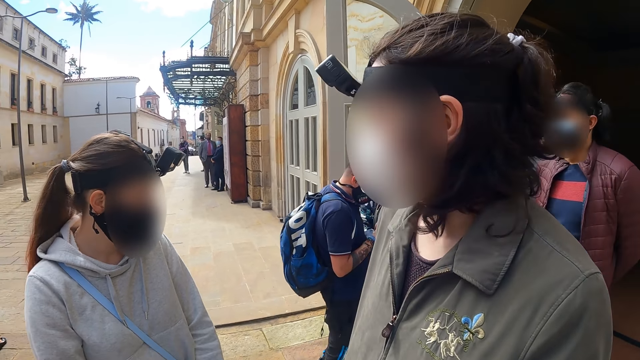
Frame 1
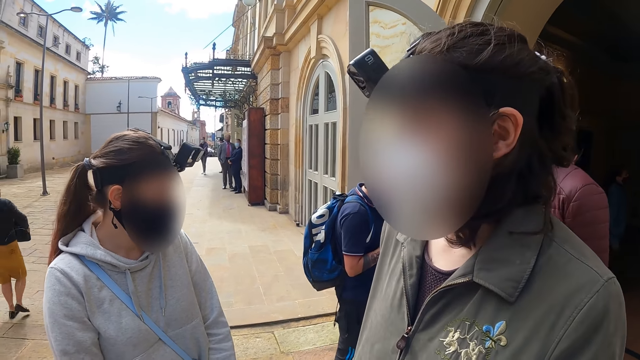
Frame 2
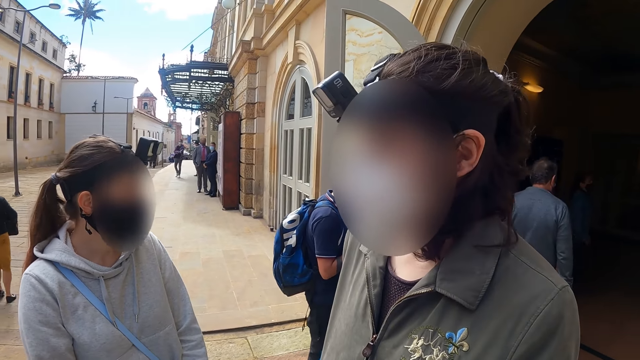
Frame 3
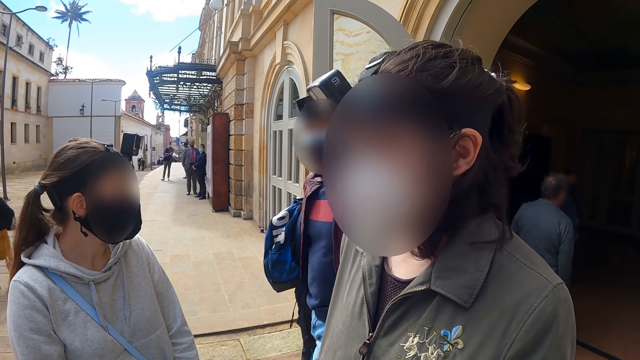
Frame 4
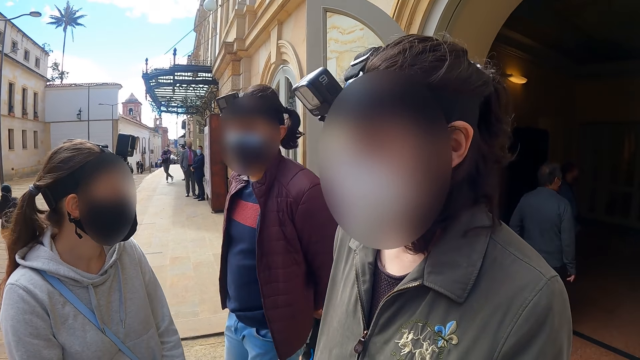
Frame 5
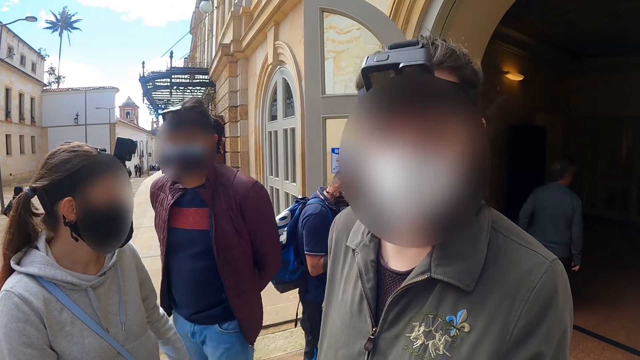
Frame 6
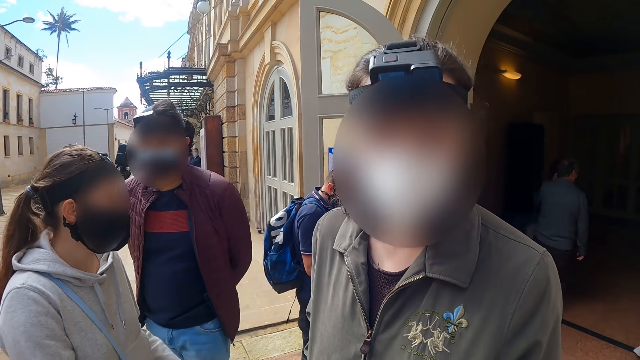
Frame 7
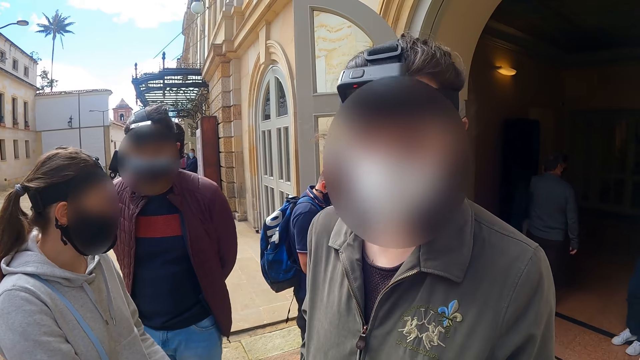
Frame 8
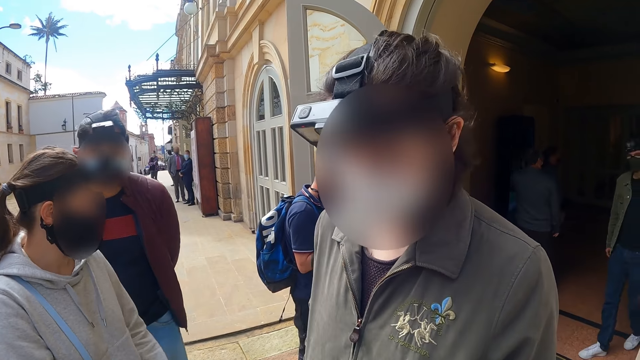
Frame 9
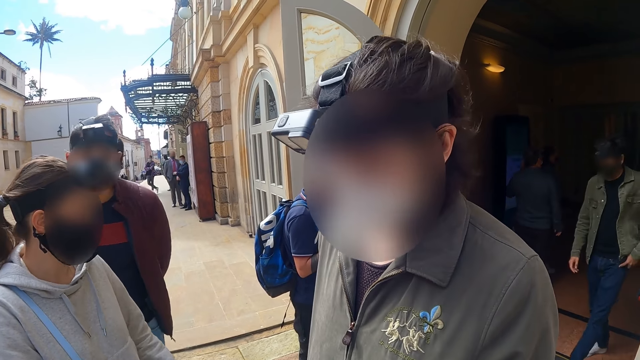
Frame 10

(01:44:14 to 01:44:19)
The camera wearer talks to one person, another person, and a third person.

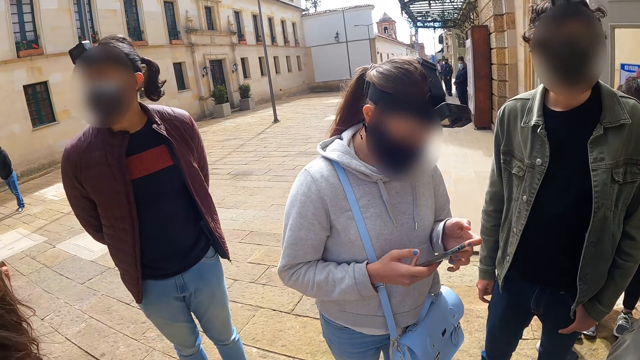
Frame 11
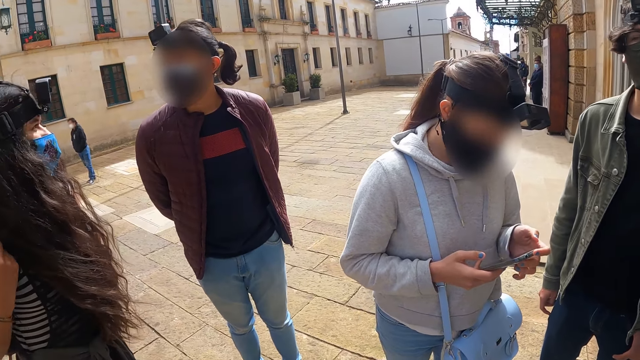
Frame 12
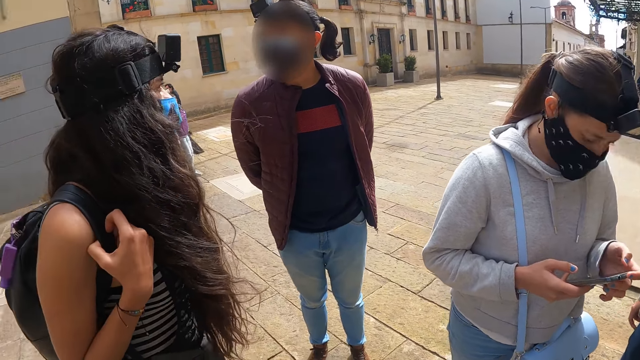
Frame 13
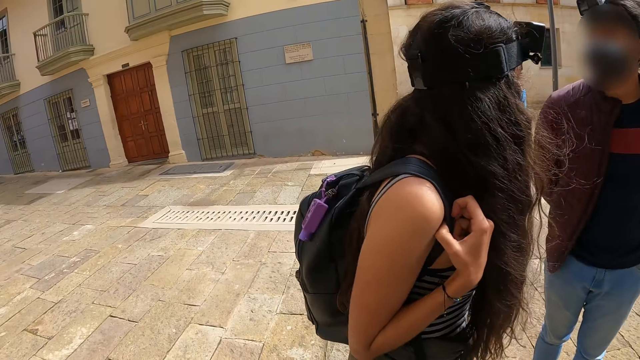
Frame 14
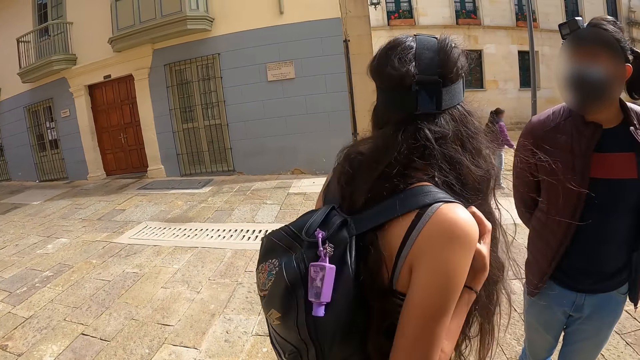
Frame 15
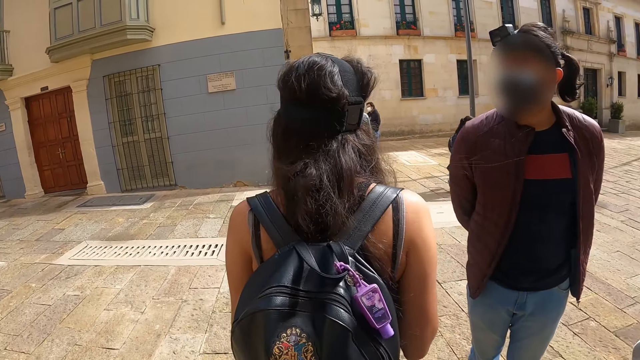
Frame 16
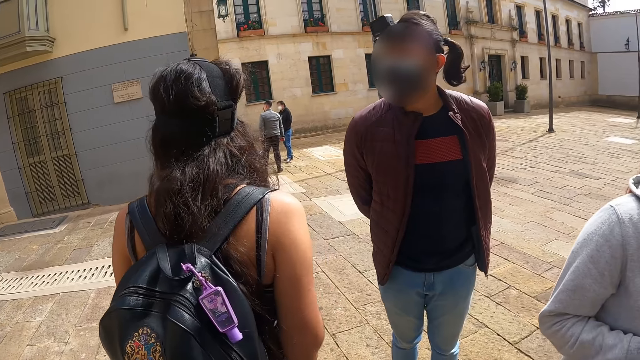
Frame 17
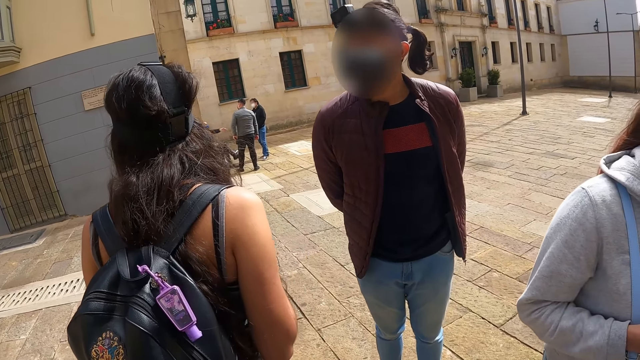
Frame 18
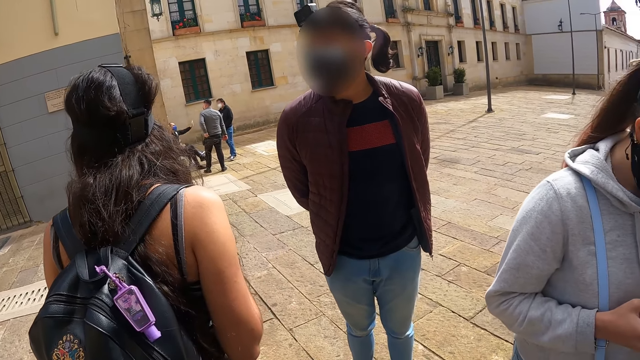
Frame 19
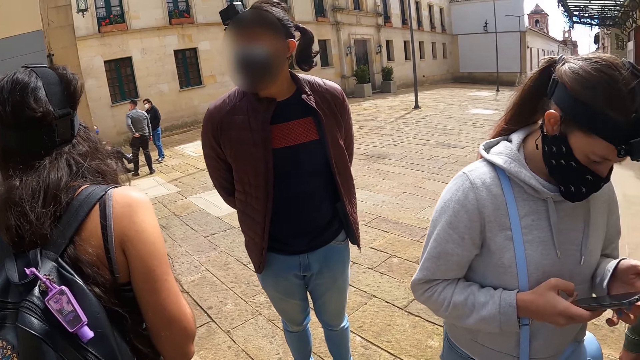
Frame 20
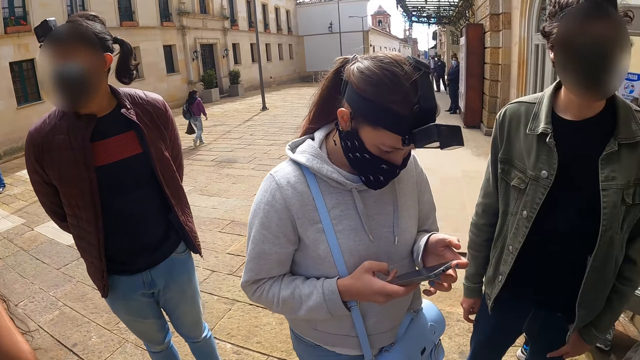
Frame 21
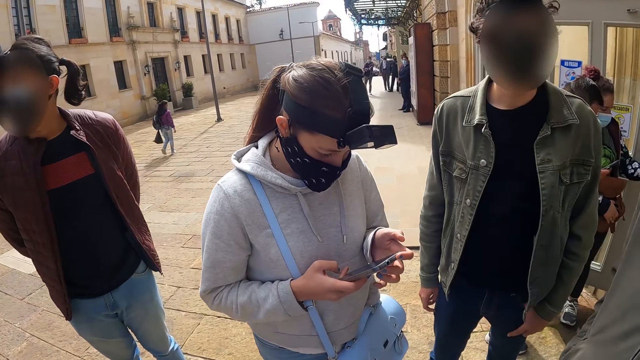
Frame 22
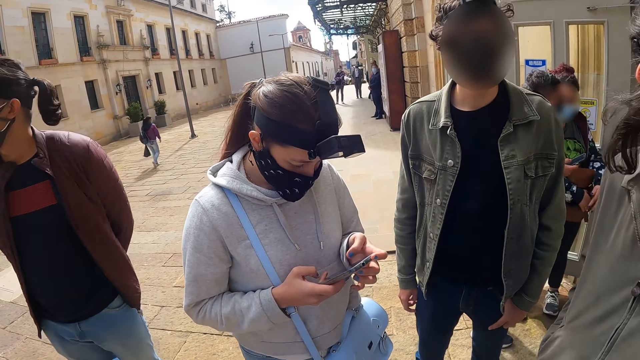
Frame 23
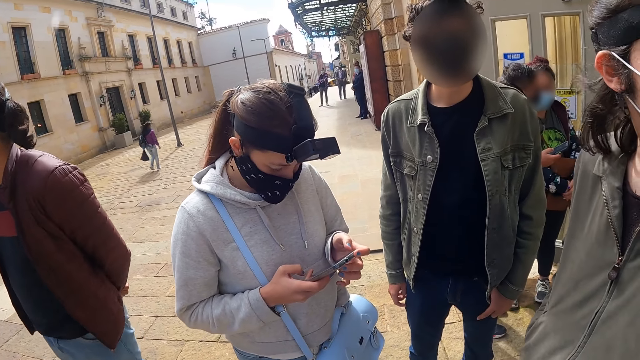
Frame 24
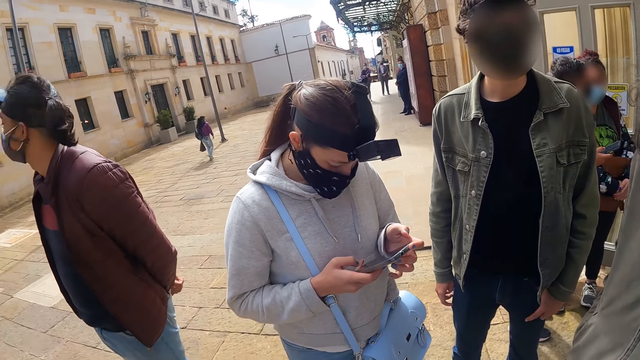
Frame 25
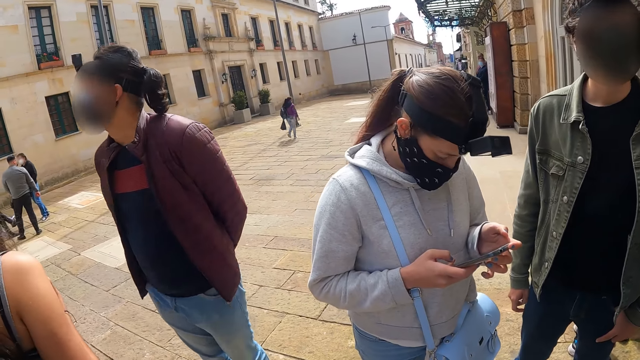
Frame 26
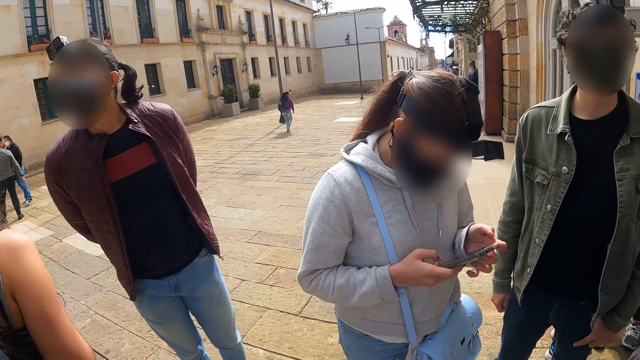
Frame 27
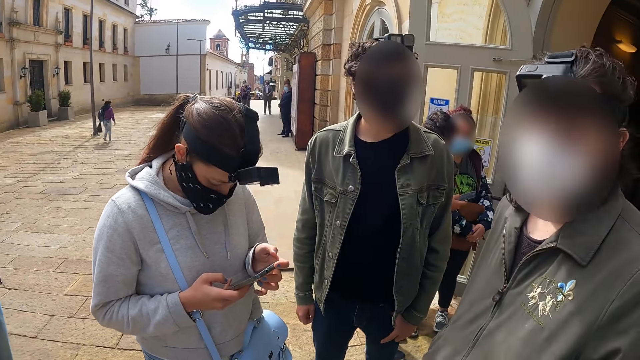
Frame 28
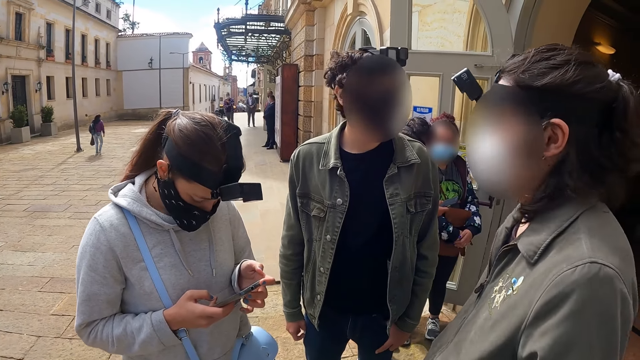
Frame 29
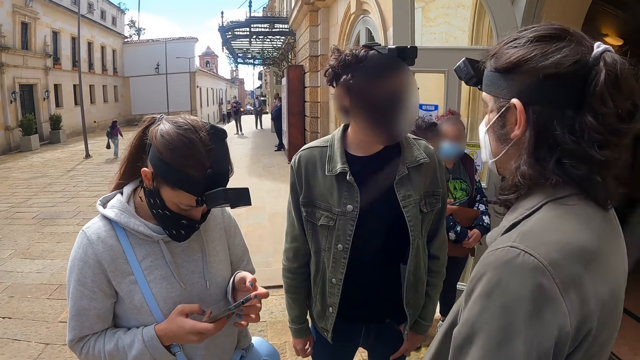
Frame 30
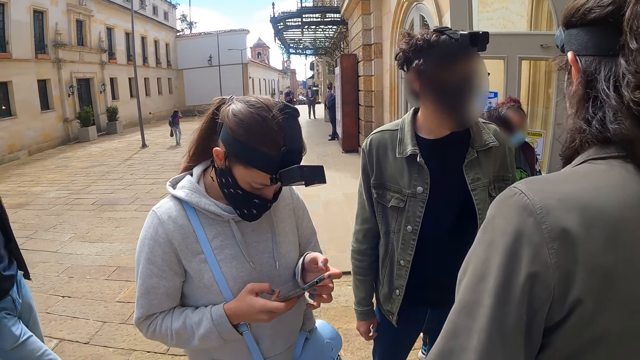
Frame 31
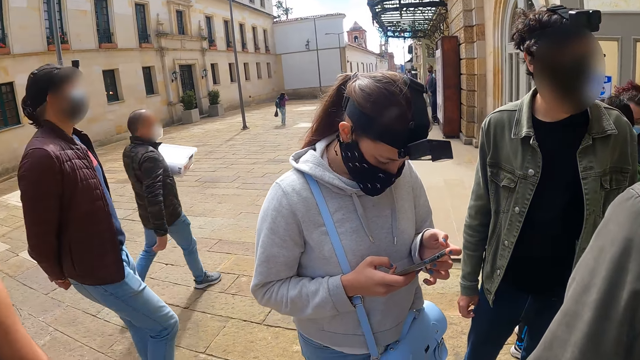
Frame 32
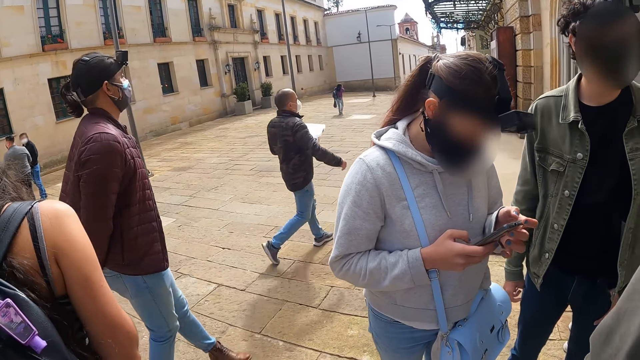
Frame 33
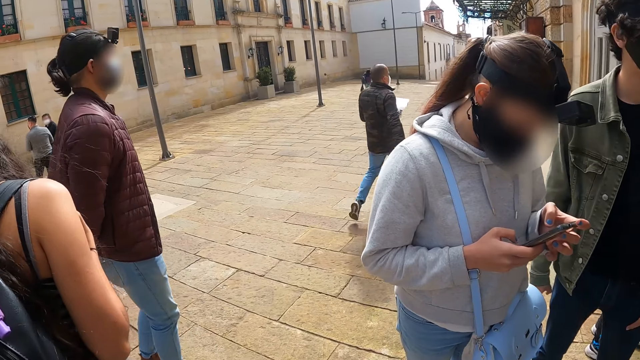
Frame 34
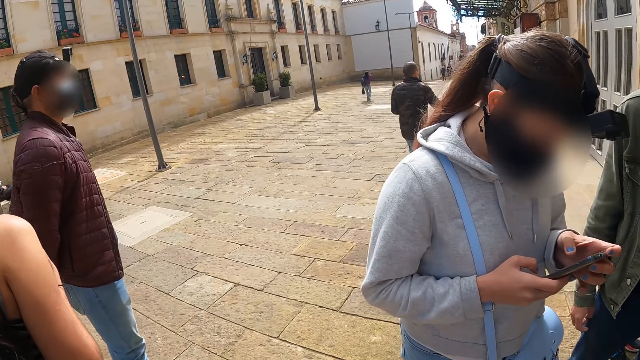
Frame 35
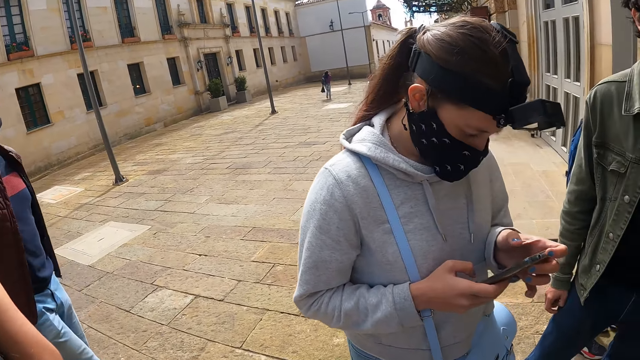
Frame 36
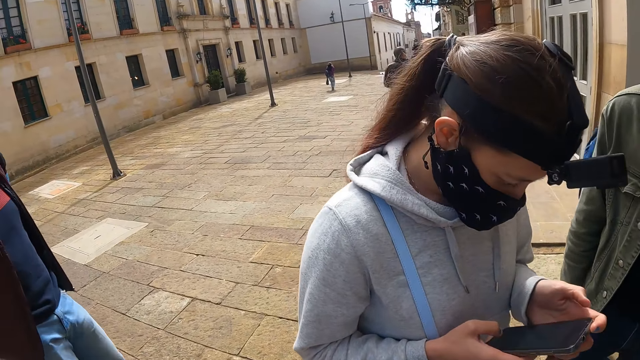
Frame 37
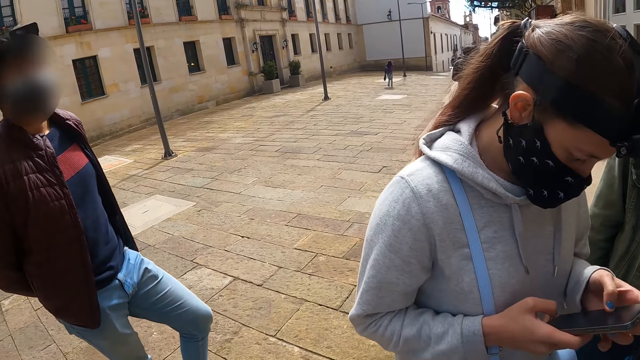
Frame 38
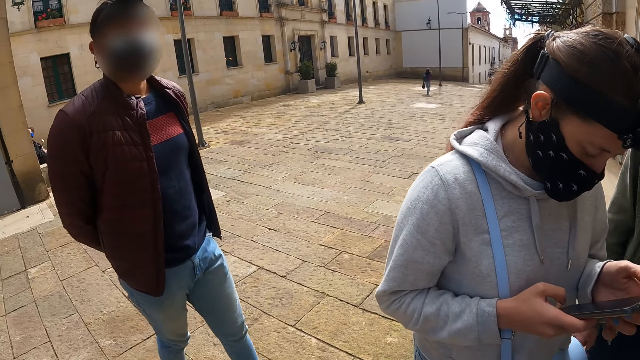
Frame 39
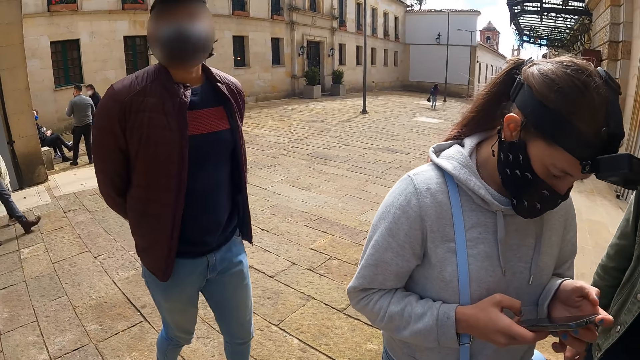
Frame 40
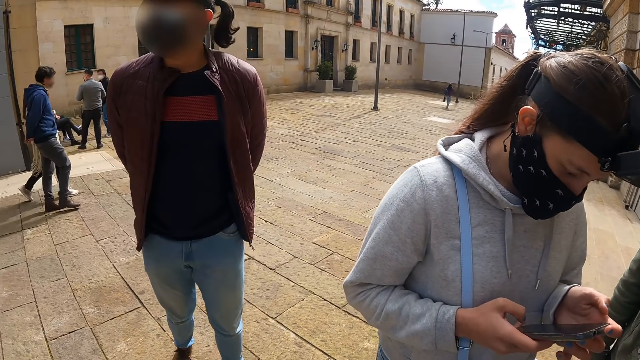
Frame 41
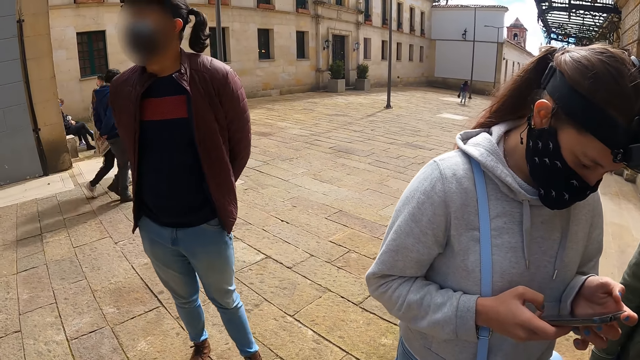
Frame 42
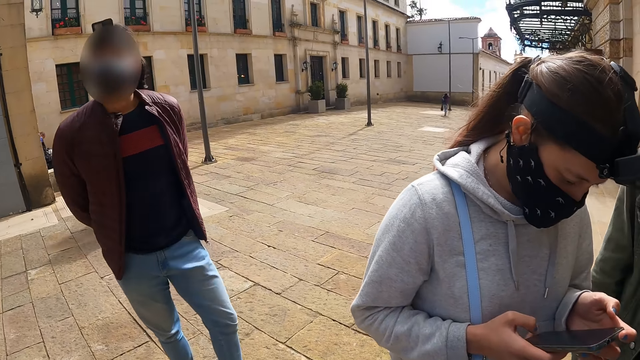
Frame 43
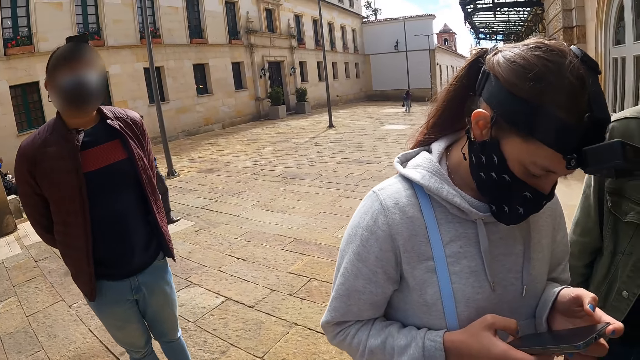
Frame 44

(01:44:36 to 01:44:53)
The camera wearer looks at one person, another person, and a third person. A woman looks around the street.
